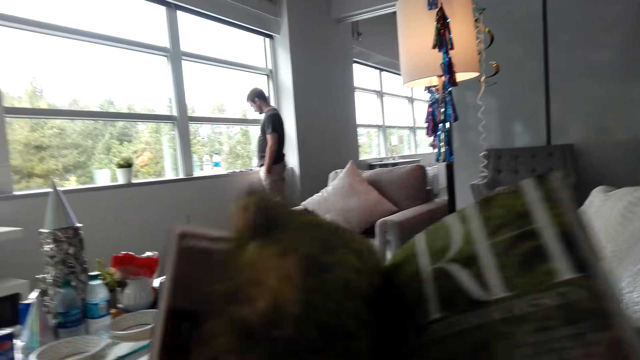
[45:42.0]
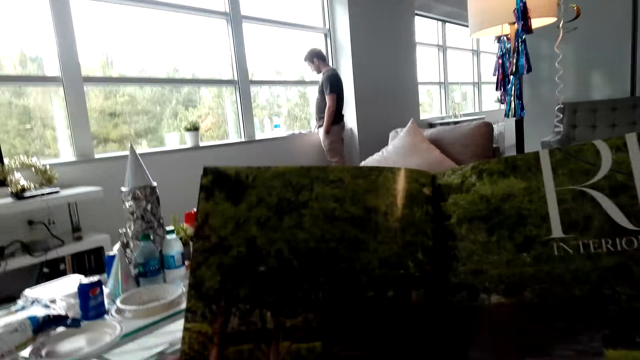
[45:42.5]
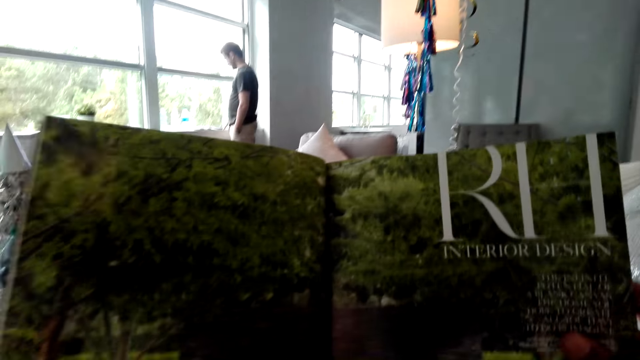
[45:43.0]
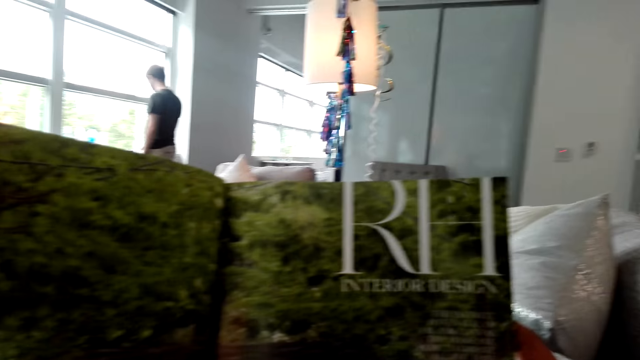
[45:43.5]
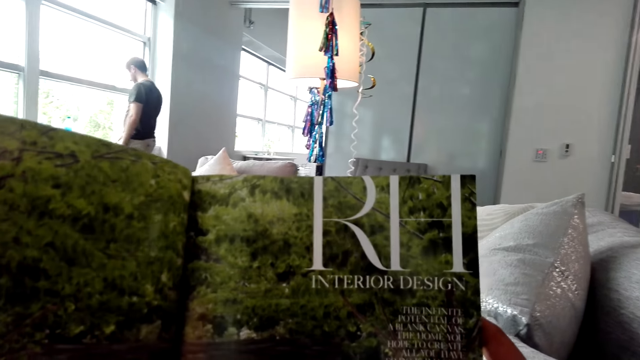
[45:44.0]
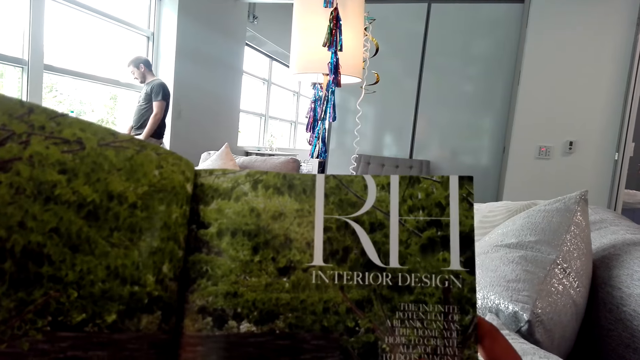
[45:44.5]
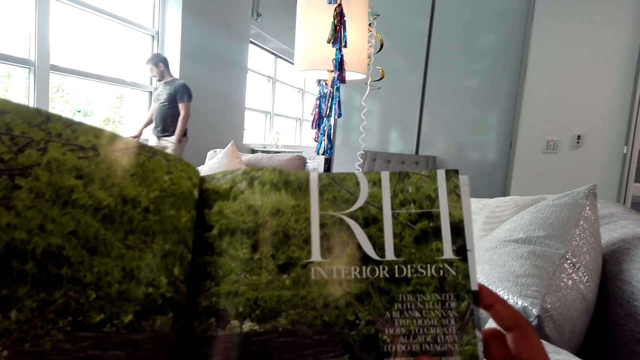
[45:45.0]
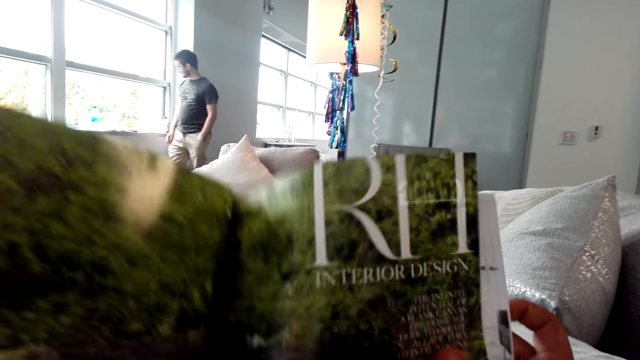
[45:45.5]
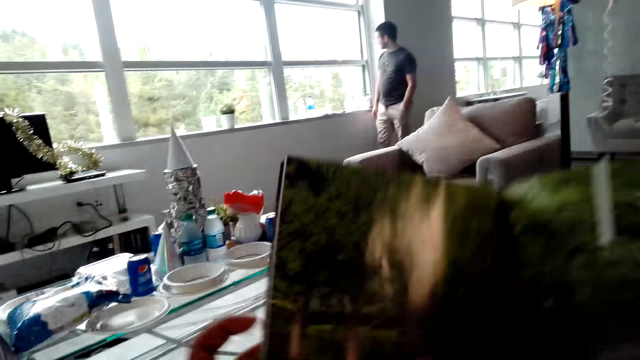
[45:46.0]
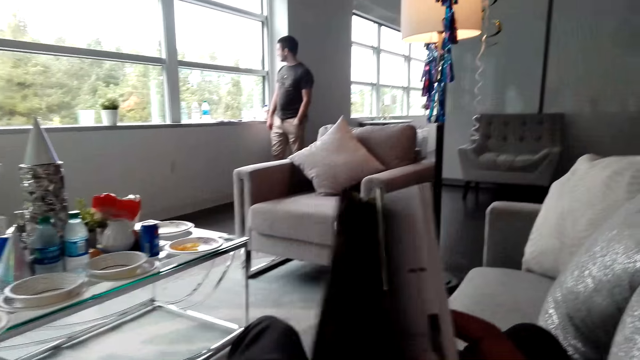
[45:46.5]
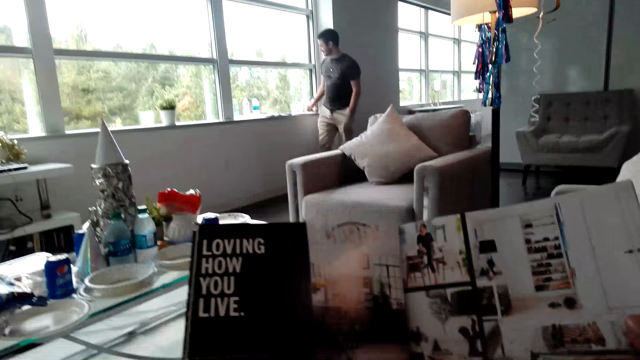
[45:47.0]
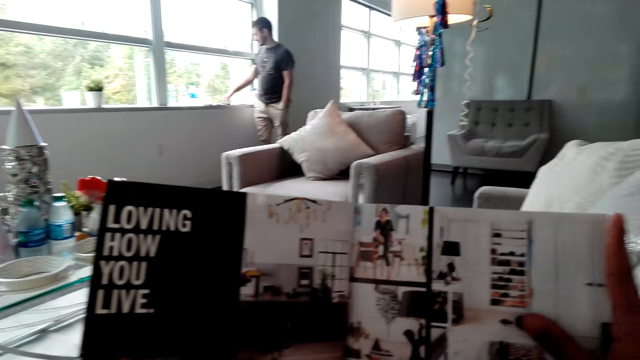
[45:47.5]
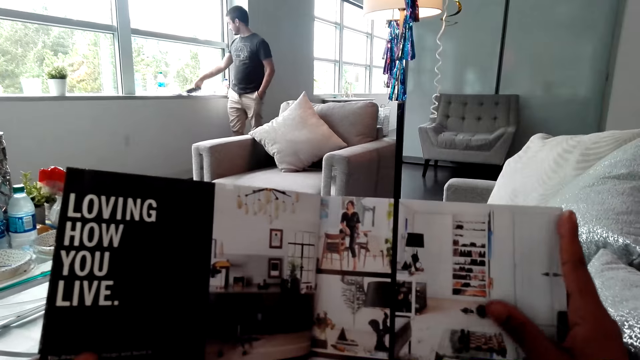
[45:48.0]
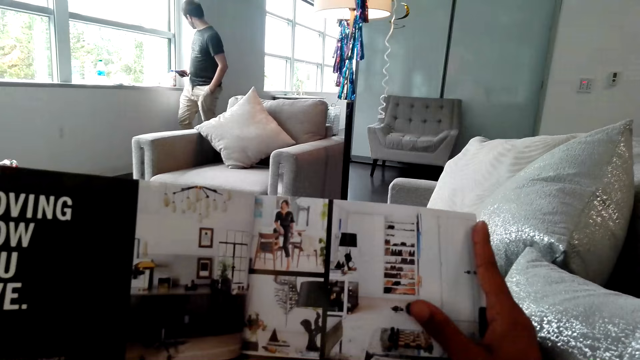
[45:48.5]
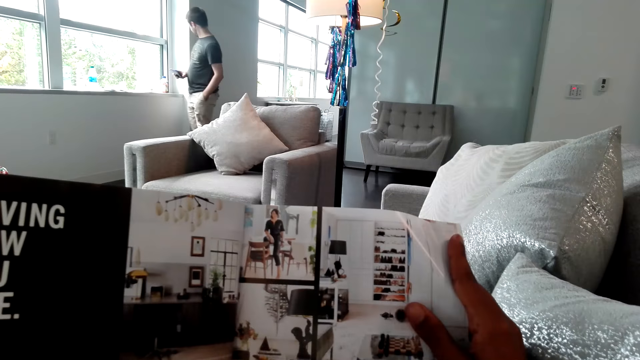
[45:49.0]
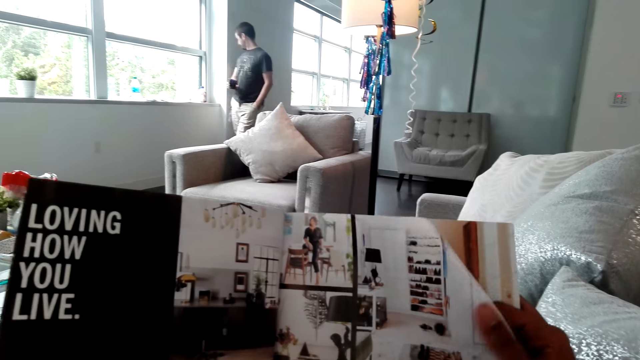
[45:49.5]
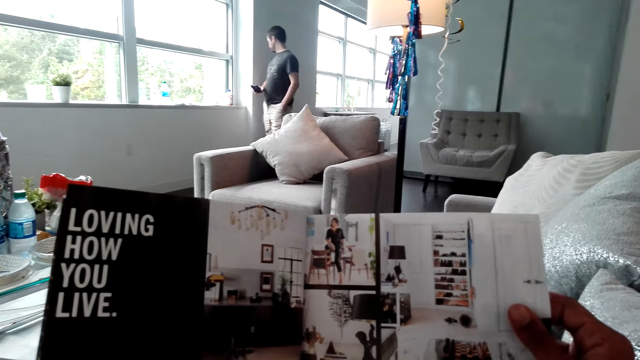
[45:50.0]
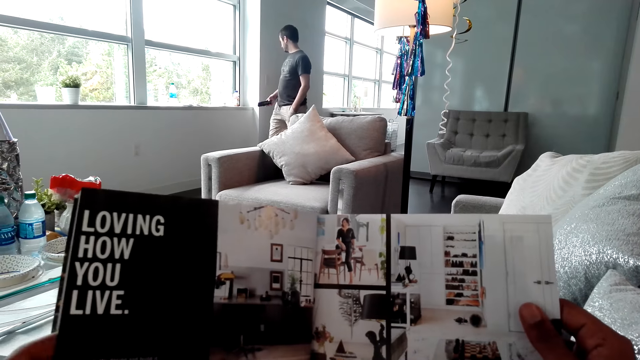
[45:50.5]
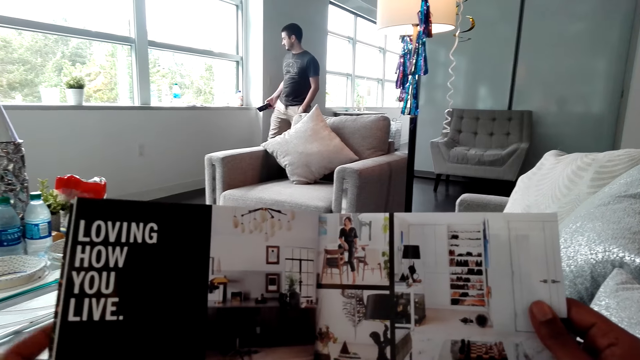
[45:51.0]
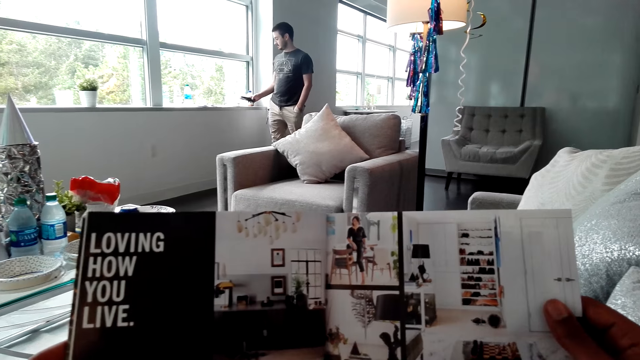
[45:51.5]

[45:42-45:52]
The camera wearer turns the pages of the magazine. They read the magazine. They turn the pages of the magazine. They read the magazine. A man picks up the phone and walks in the house.

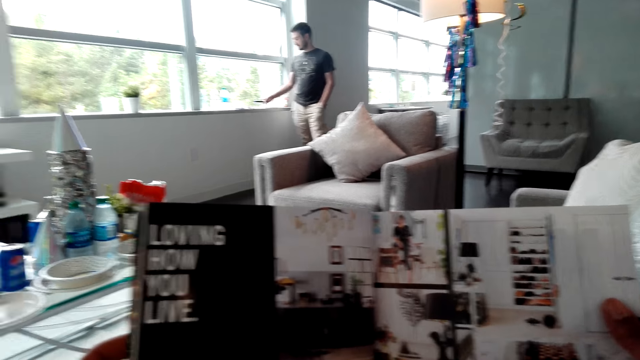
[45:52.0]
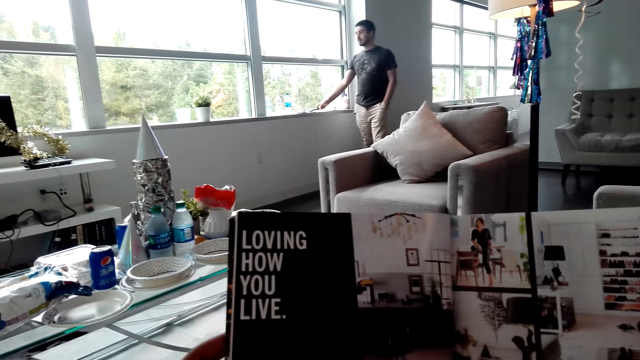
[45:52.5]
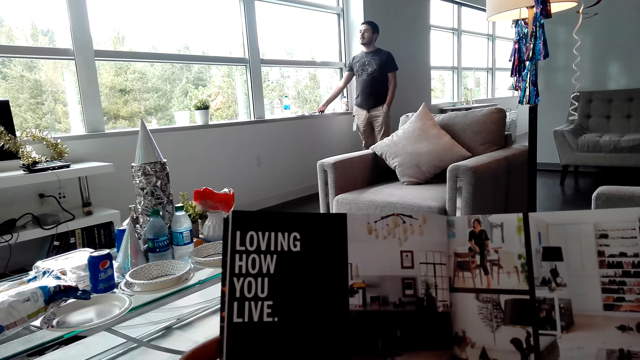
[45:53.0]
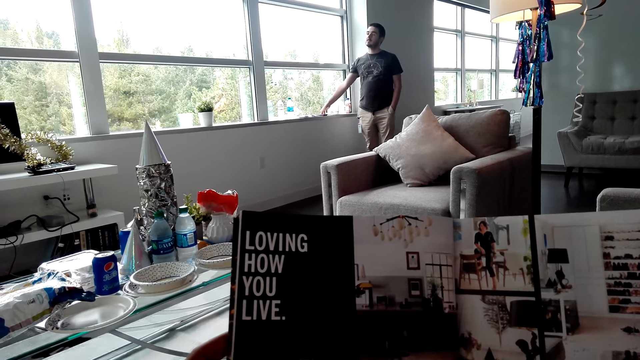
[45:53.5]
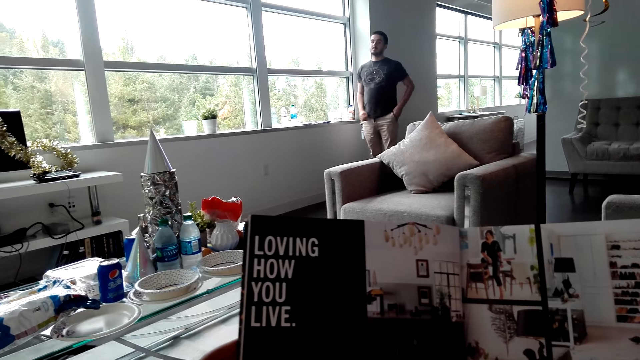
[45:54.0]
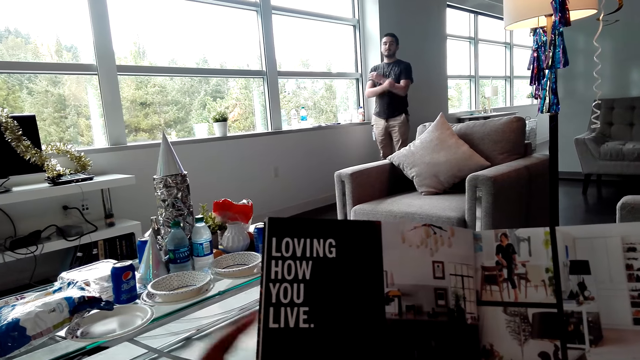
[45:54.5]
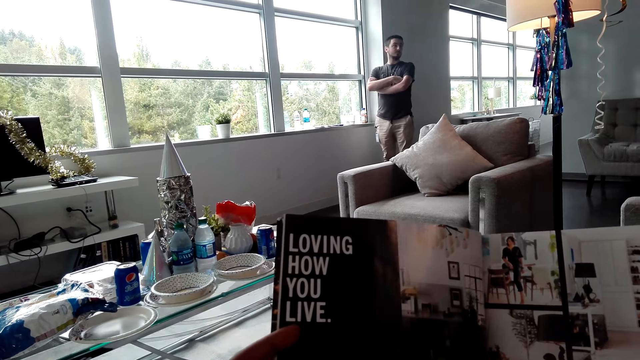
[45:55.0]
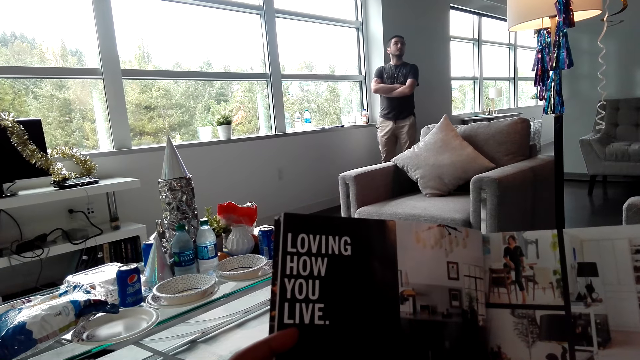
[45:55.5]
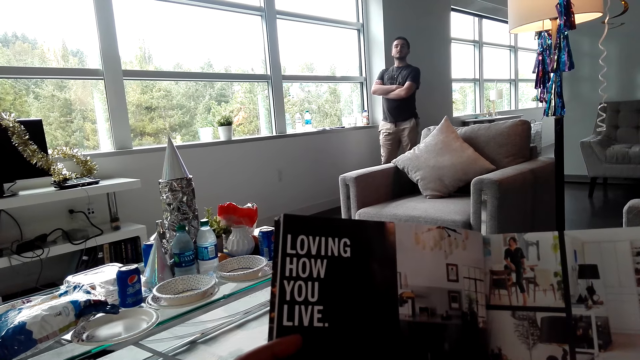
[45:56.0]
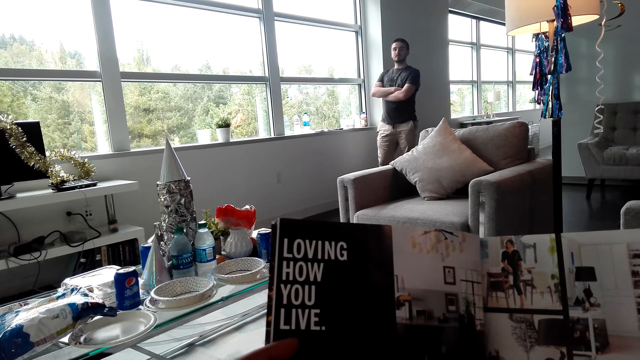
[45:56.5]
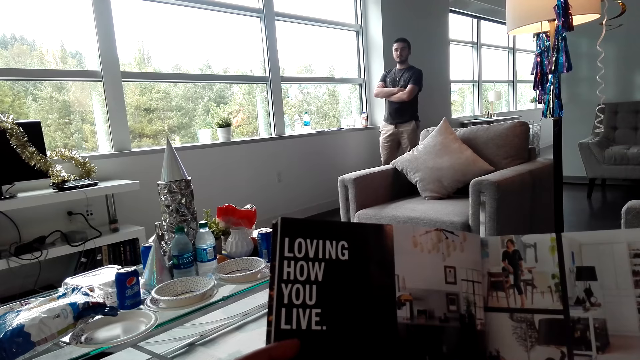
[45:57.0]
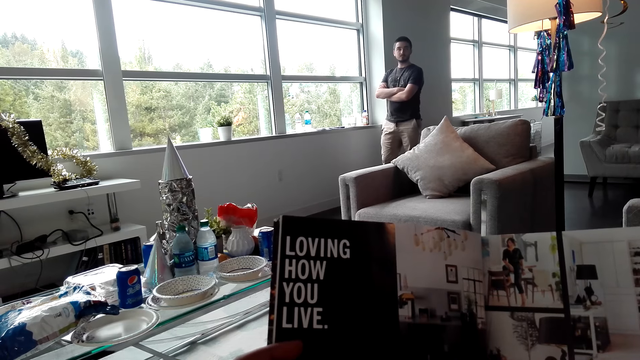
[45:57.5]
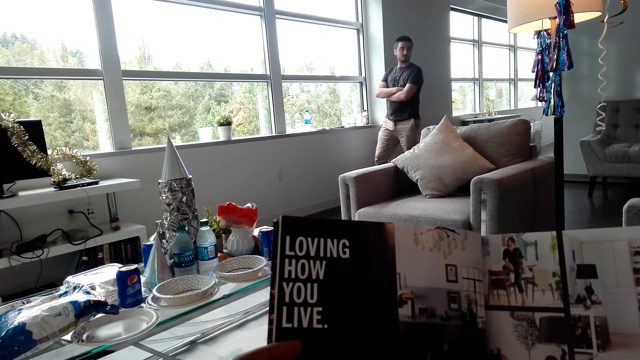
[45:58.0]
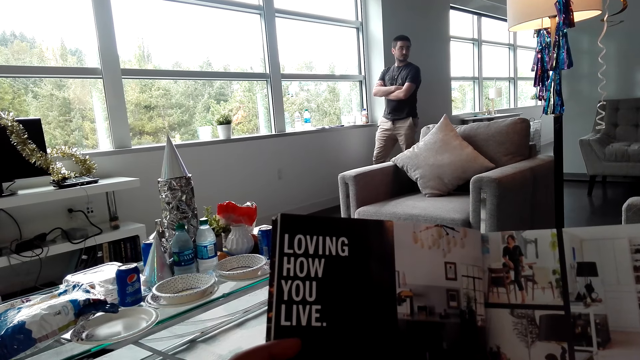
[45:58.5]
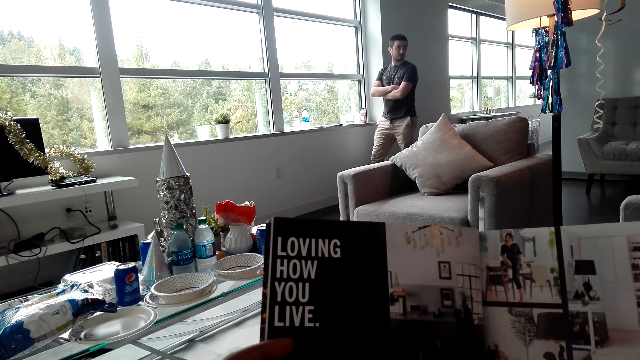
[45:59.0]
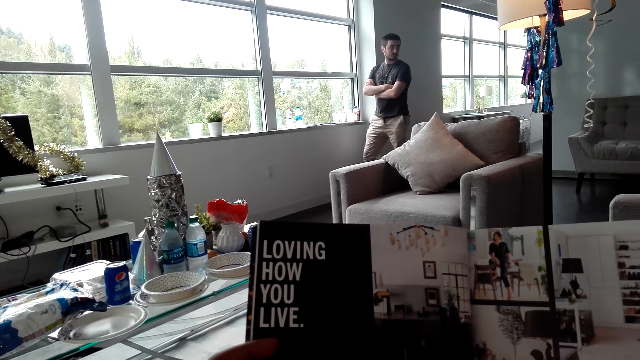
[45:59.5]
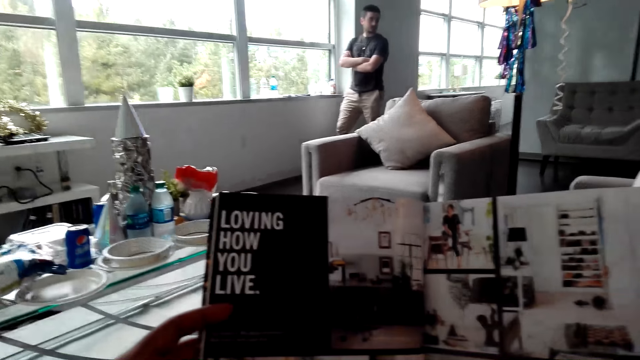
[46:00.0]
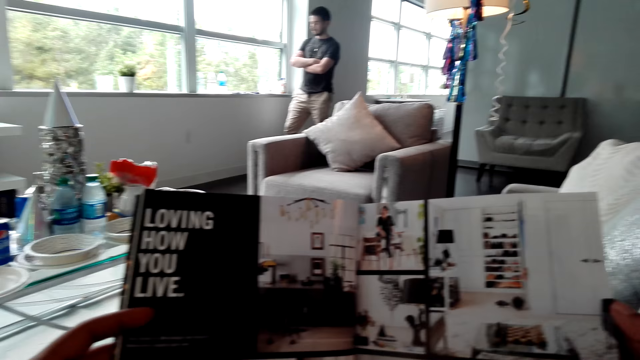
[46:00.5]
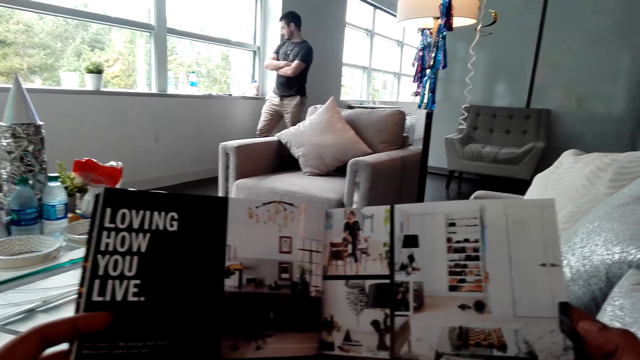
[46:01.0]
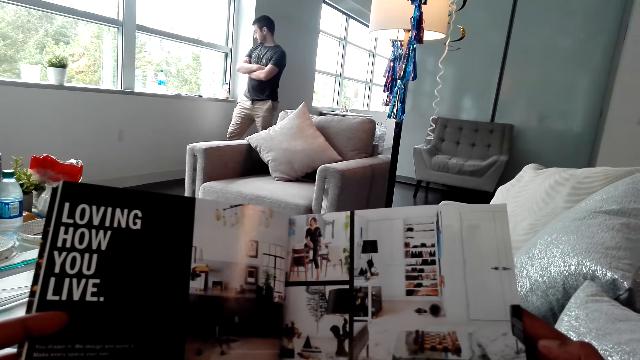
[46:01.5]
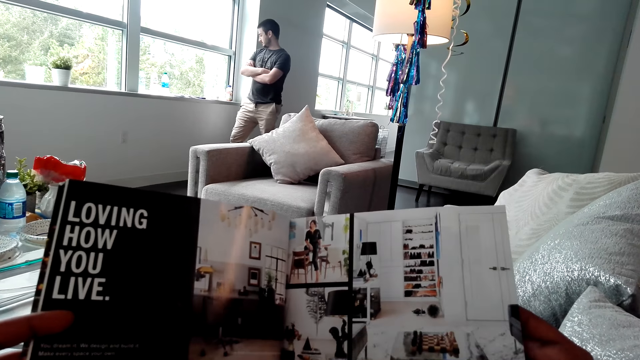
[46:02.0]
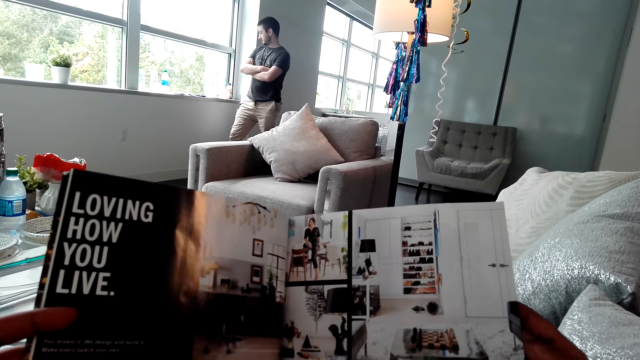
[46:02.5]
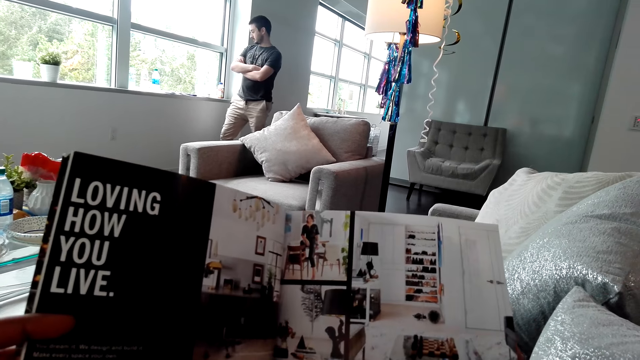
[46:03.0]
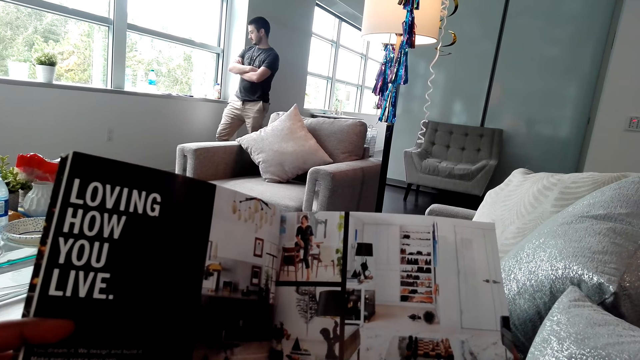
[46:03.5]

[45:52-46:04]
A man places the phone at the window. The camera wearer reads the magazine.
